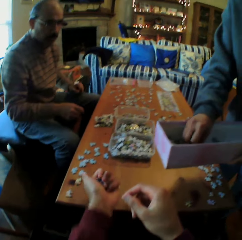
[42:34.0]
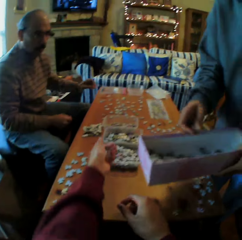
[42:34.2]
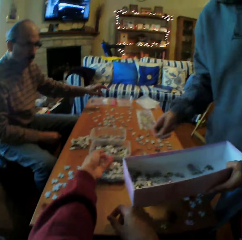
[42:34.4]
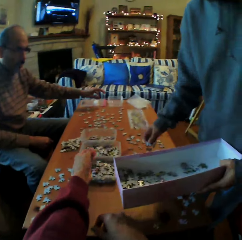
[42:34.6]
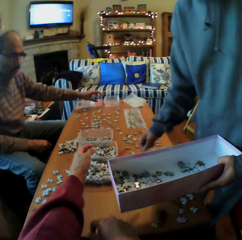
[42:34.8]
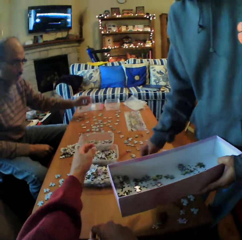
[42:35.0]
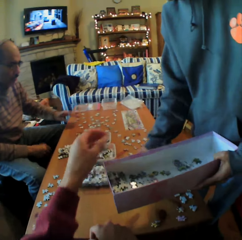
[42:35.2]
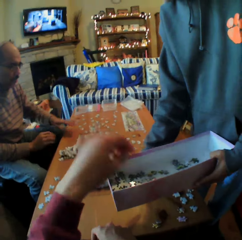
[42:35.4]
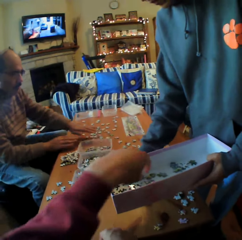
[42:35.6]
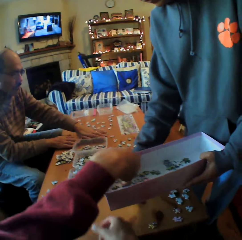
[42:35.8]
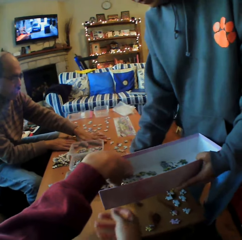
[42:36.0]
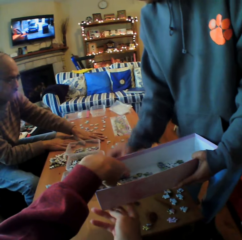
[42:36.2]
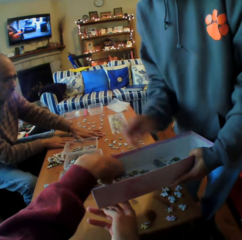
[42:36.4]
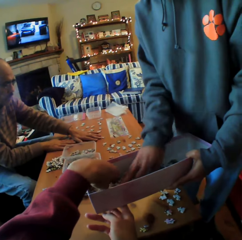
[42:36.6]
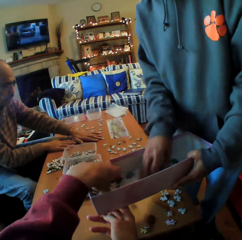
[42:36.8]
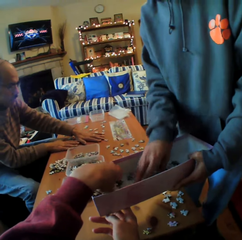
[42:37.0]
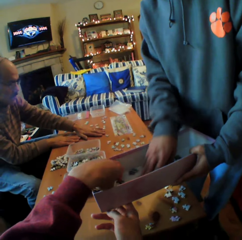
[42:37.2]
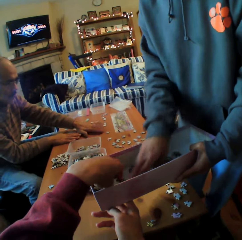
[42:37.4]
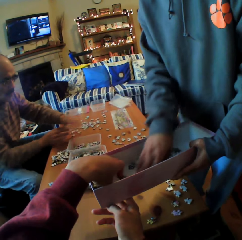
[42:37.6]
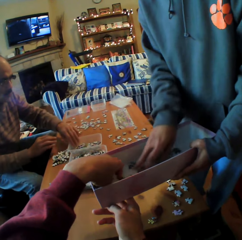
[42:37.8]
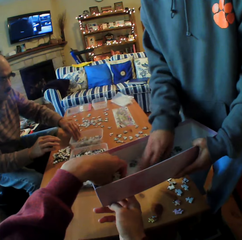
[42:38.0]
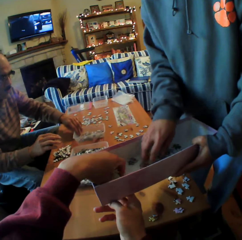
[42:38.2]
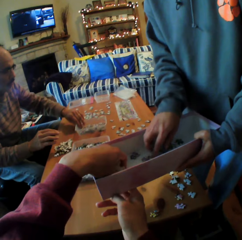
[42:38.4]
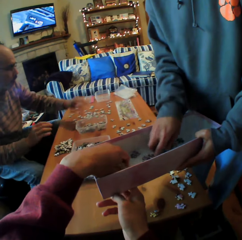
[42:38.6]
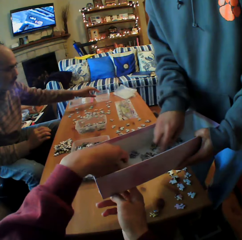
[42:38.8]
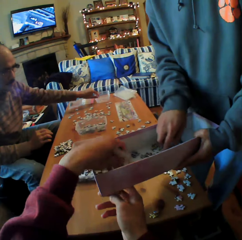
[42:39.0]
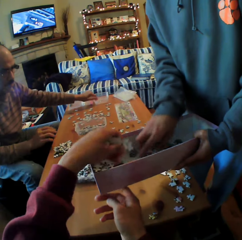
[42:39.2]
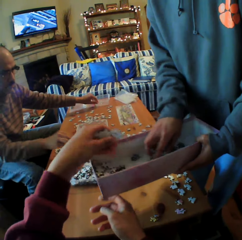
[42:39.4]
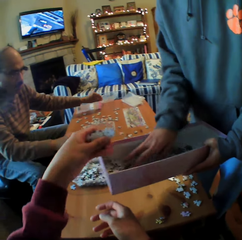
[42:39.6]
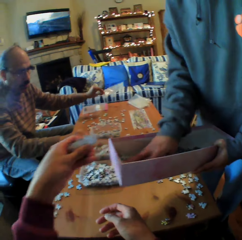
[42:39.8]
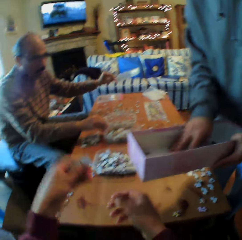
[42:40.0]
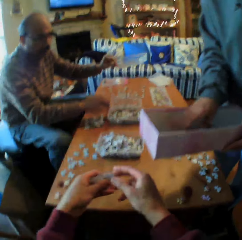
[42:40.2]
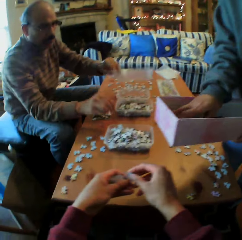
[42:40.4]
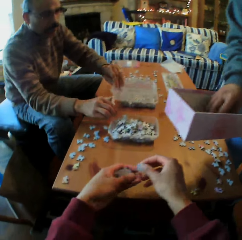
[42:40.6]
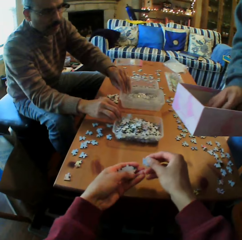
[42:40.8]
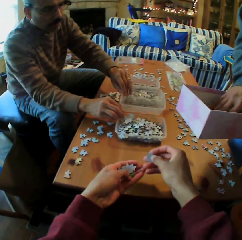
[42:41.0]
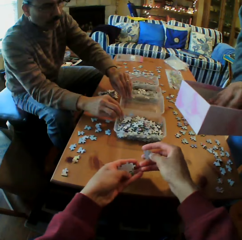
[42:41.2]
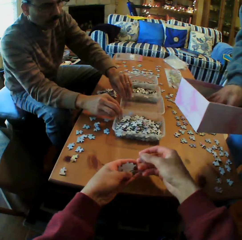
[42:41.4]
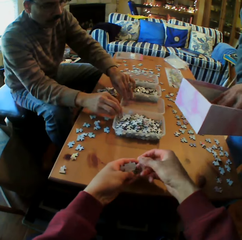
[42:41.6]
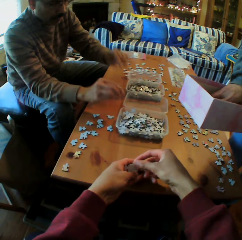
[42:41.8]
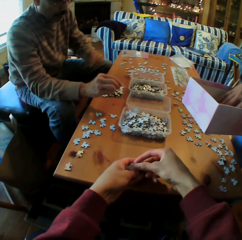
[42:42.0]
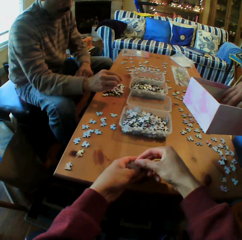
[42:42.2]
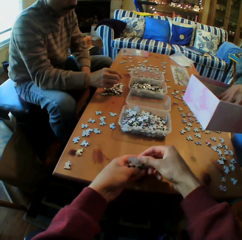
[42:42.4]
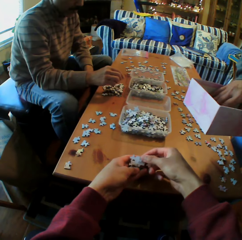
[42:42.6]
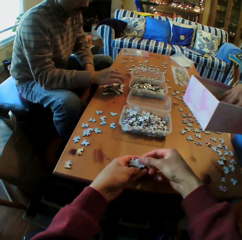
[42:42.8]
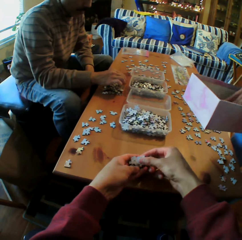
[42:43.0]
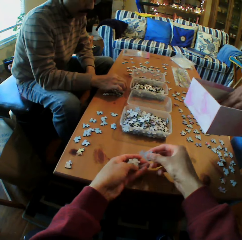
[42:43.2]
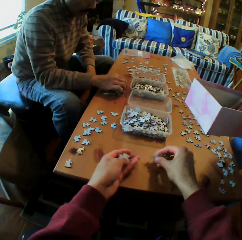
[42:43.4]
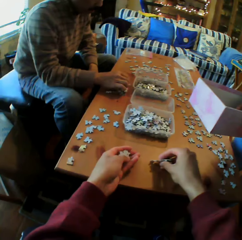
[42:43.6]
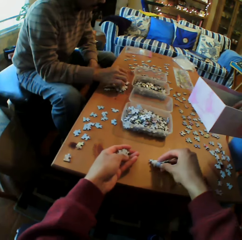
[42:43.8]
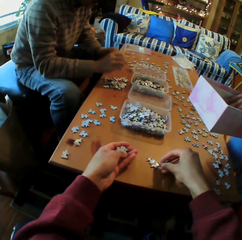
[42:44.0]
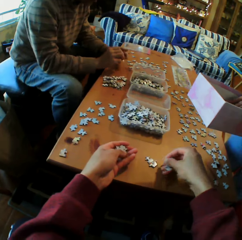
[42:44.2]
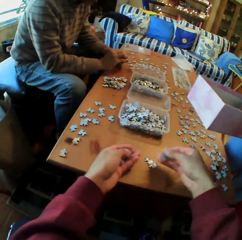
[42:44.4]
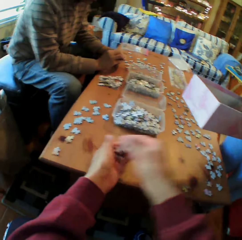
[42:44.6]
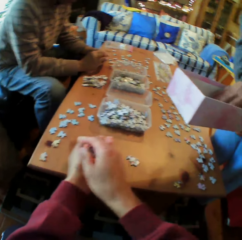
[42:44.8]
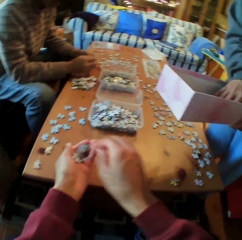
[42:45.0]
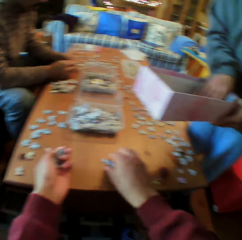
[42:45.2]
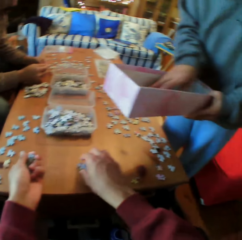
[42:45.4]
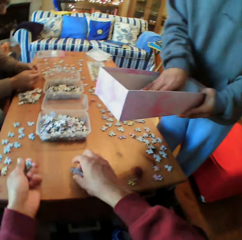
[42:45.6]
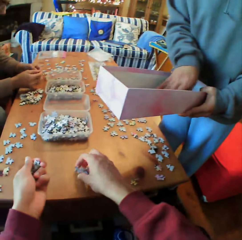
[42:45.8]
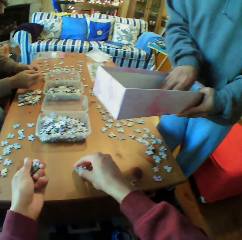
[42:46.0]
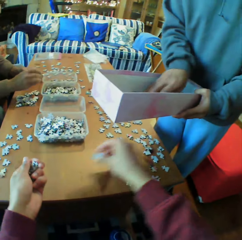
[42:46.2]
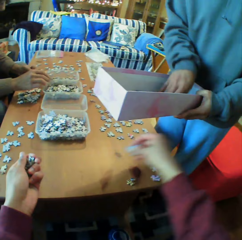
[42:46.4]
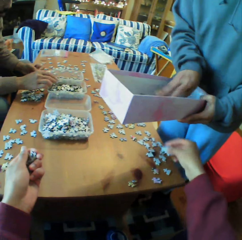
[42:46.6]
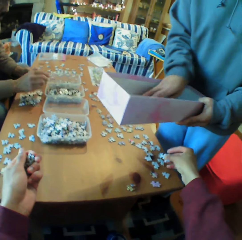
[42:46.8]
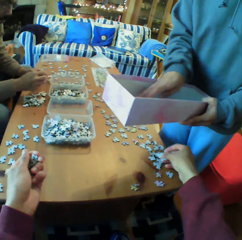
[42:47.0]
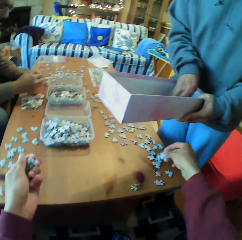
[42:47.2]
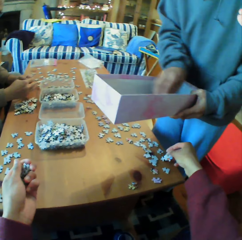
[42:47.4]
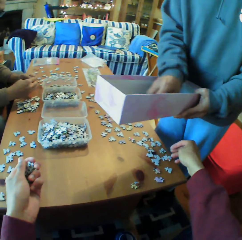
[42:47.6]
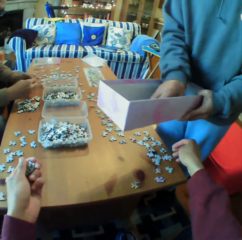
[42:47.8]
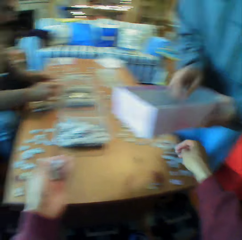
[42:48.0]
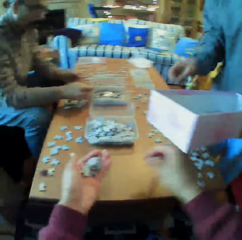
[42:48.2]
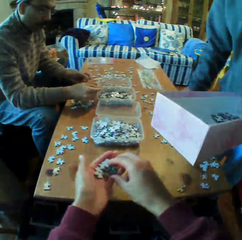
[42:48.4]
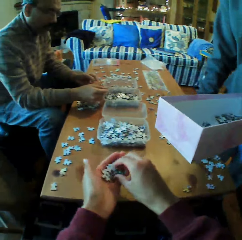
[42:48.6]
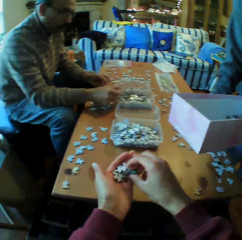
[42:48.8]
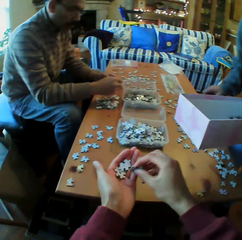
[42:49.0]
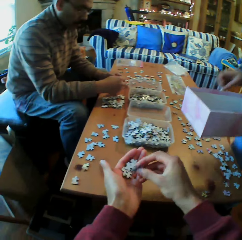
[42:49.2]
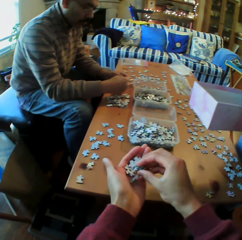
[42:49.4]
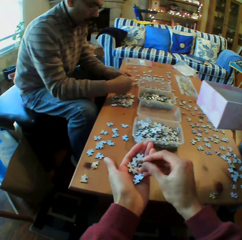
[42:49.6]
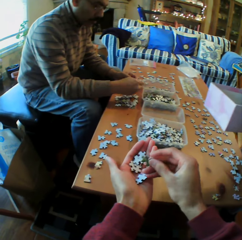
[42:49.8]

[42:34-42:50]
The camera wearer puts the pieces of paper in the dish. The man picks up the piece of paper from the box. The camera wearer talks. They look at the pieces of paper. The man puts a container down. The camera wearer picks up the pieces of paper from the table. They put the piece of paper on the table.

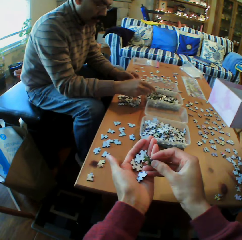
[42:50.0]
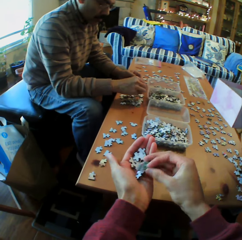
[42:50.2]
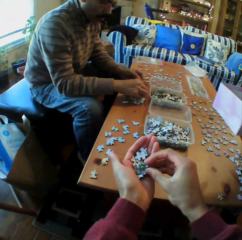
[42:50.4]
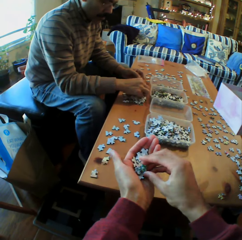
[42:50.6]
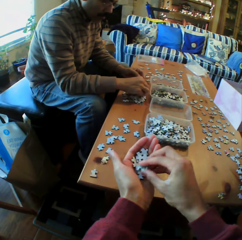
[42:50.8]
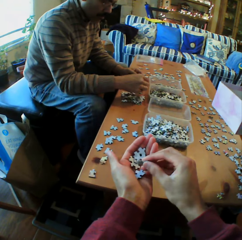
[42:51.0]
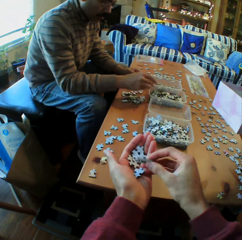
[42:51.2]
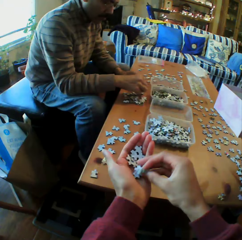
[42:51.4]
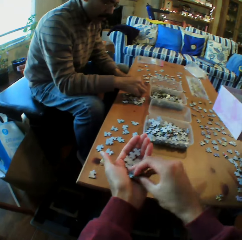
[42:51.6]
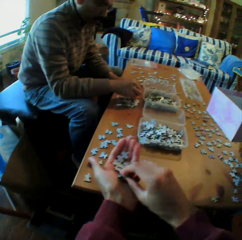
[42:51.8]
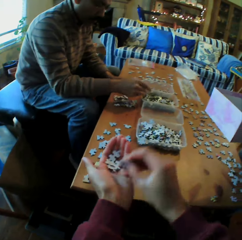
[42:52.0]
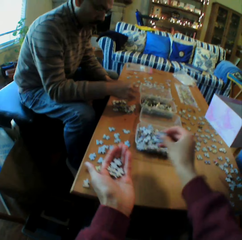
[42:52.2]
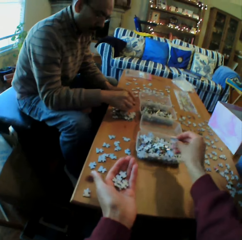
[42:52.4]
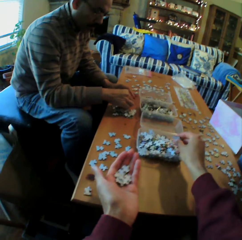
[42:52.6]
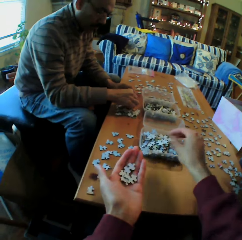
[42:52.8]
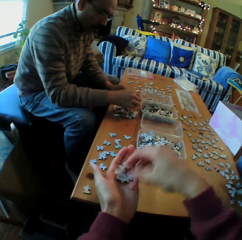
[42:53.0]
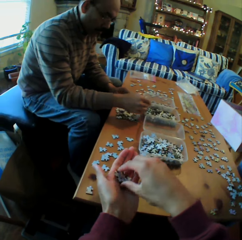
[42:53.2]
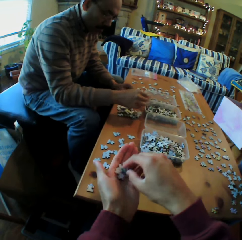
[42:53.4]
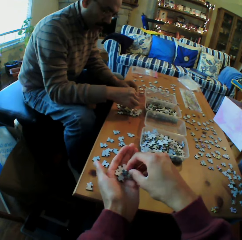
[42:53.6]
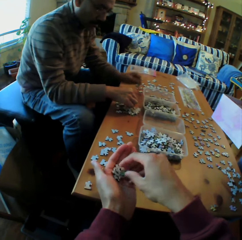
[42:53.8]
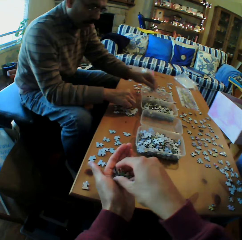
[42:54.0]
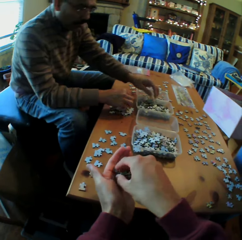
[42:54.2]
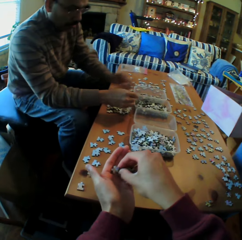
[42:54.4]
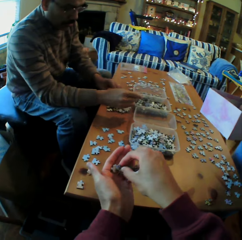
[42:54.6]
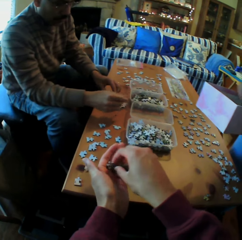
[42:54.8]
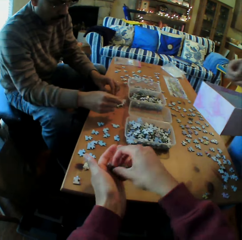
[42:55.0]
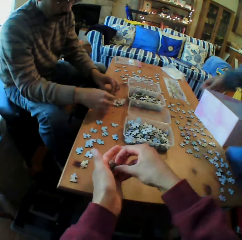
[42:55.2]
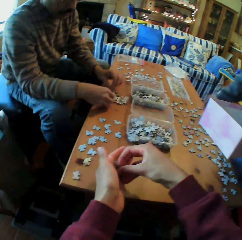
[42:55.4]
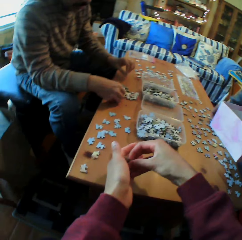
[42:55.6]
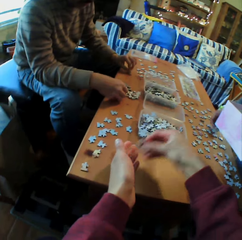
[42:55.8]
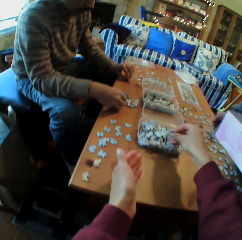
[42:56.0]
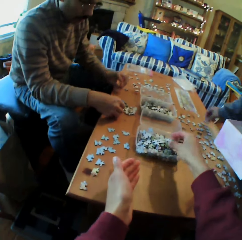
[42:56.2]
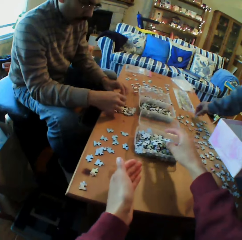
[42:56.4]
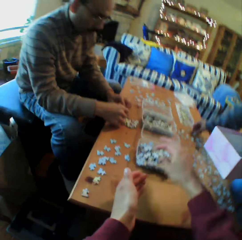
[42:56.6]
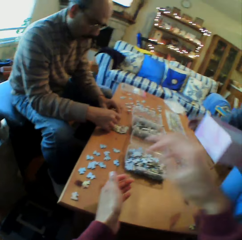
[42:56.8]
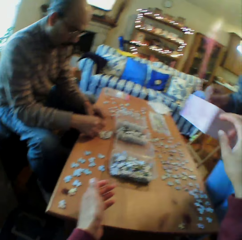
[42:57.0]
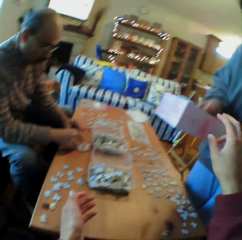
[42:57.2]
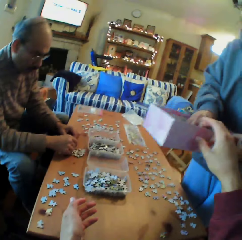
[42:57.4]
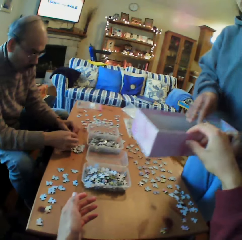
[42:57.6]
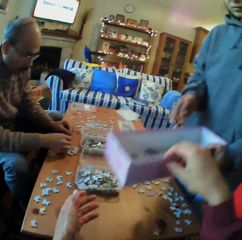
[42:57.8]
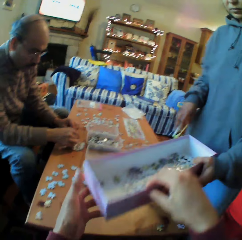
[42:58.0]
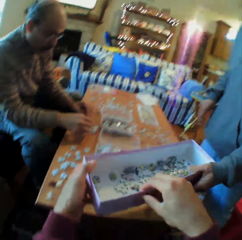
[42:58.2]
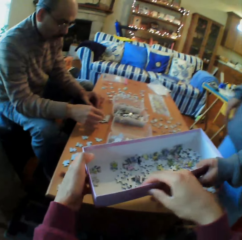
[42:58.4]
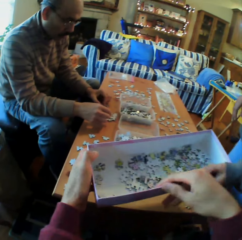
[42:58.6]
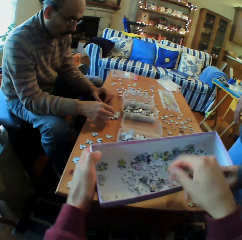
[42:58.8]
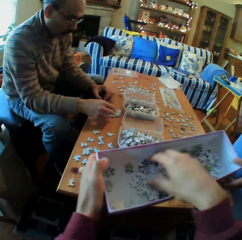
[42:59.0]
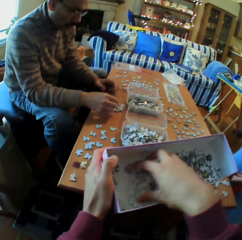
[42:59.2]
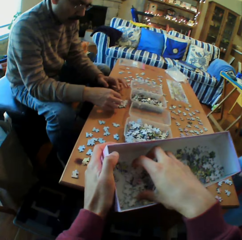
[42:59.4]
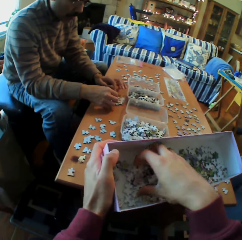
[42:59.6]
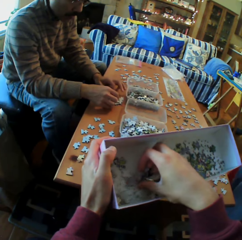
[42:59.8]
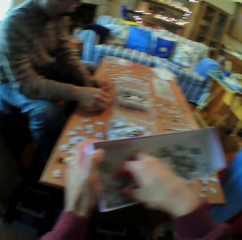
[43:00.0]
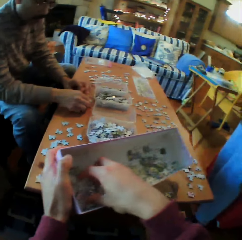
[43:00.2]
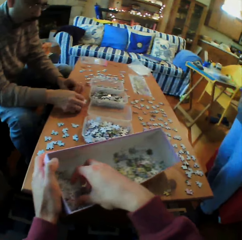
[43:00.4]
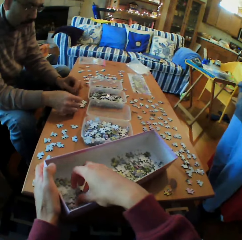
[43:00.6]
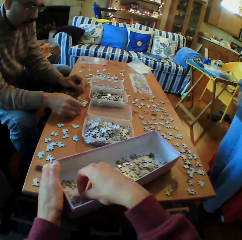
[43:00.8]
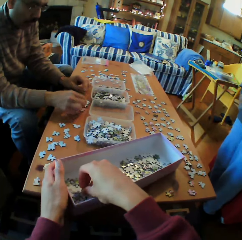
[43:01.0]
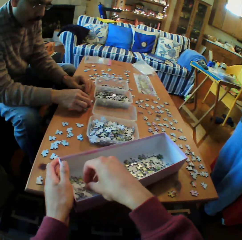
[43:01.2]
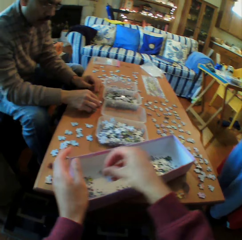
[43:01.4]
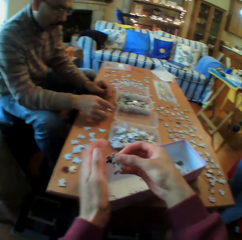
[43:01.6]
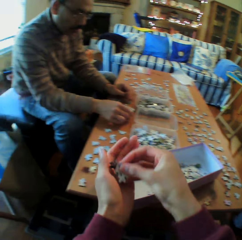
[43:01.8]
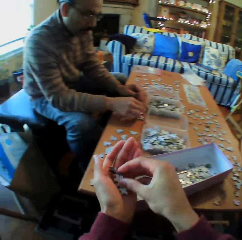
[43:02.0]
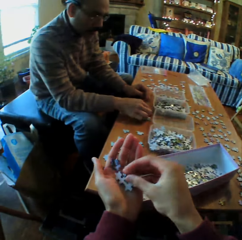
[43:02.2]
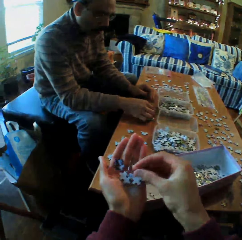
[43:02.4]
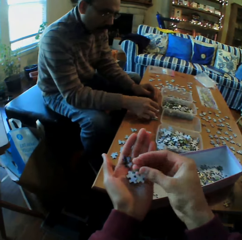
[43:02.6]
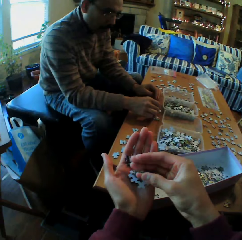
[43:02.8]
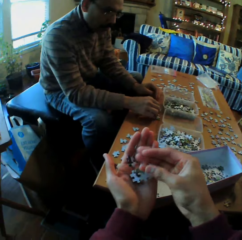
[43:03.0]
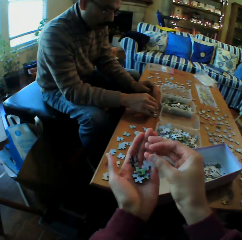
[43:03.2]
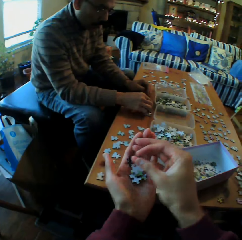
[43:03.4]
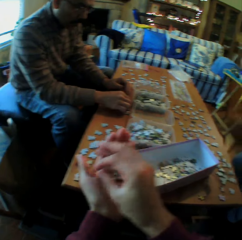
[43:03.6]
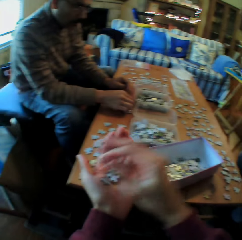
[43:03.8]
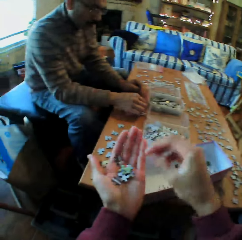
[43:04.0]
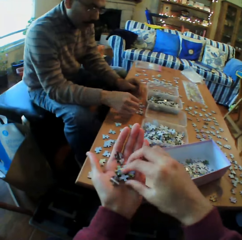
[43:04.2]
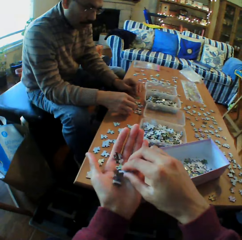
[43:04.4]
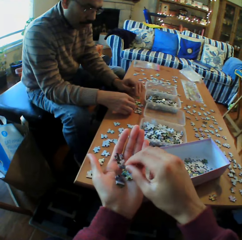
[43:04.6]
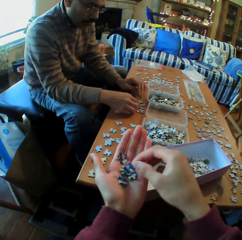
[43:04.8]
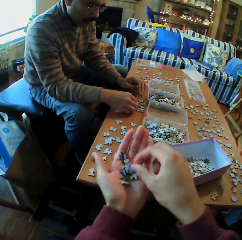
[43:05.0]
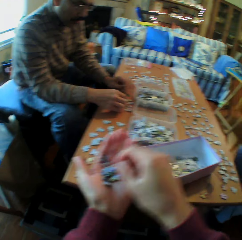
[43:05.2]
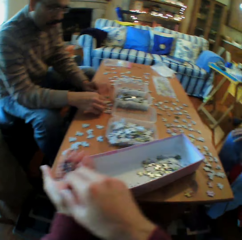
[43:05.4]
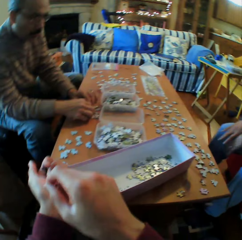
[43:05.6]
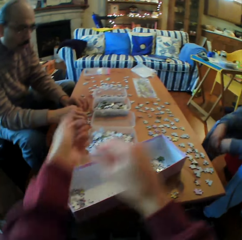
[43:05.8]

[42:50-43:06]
The camera wearer looks at the pieces of paper. The man chooses puzzle pieces. The camera wearer puts the papers in the dish. They put the papers in the dish again. The man picks up the piece of paper from the box. The camera wearer puts the box on the table. They look at the pieces of paper.
